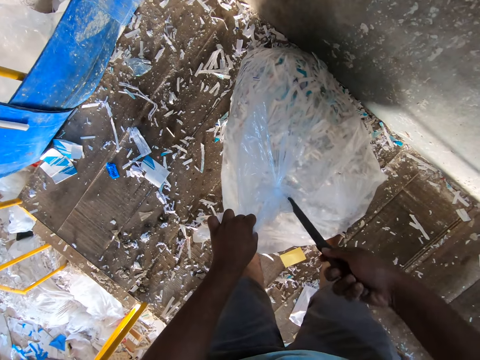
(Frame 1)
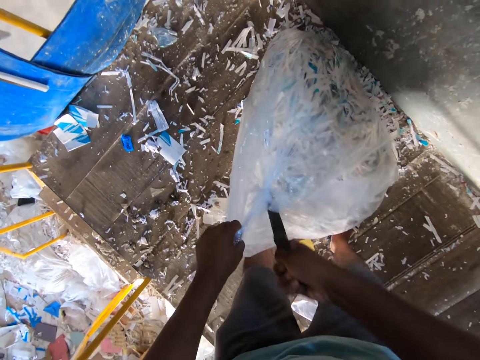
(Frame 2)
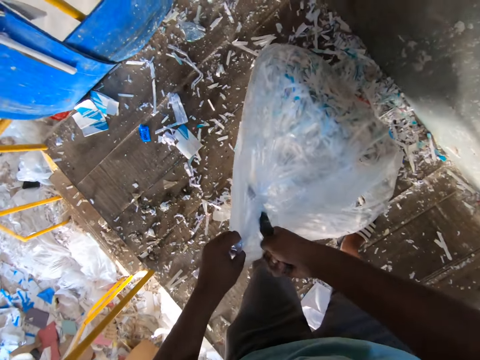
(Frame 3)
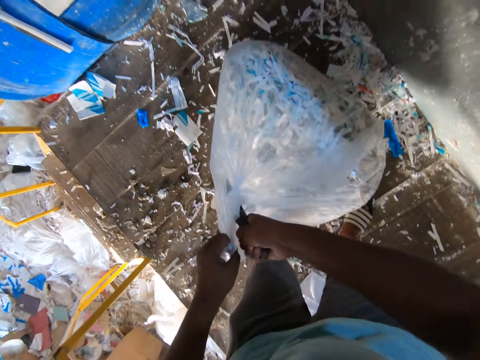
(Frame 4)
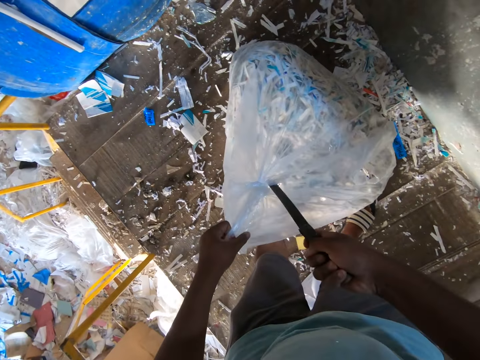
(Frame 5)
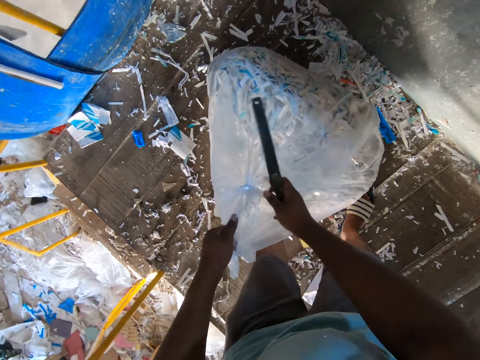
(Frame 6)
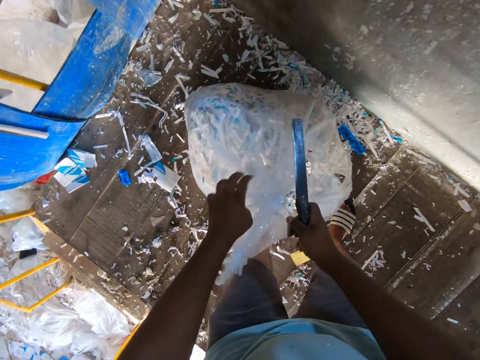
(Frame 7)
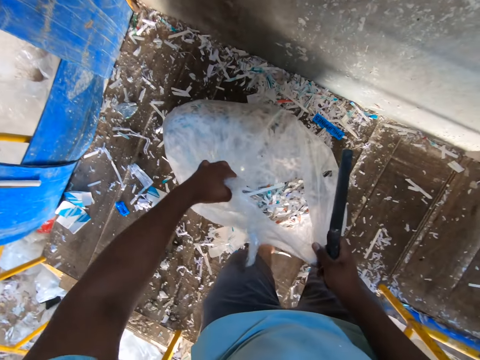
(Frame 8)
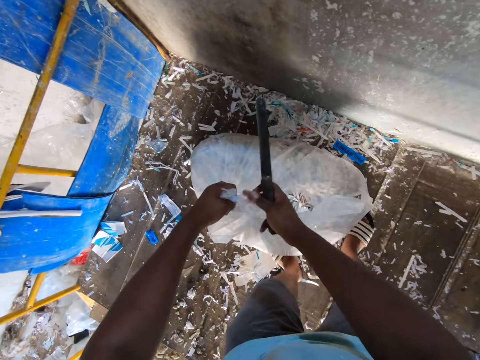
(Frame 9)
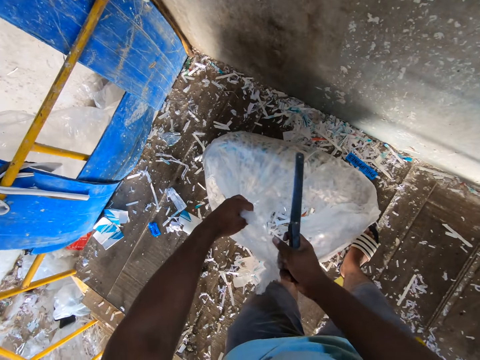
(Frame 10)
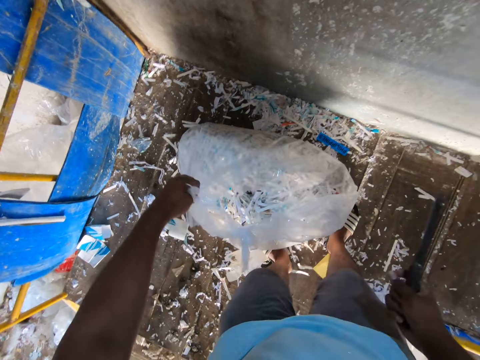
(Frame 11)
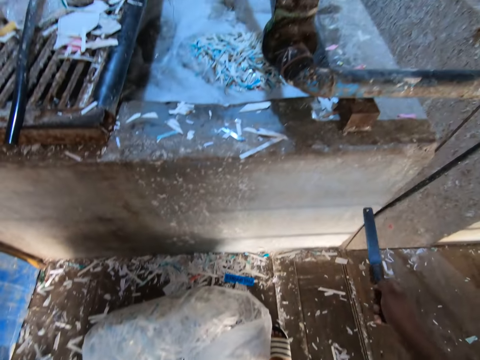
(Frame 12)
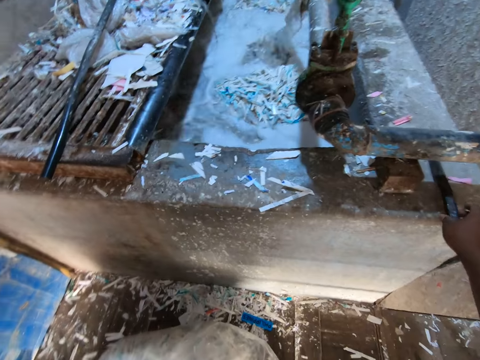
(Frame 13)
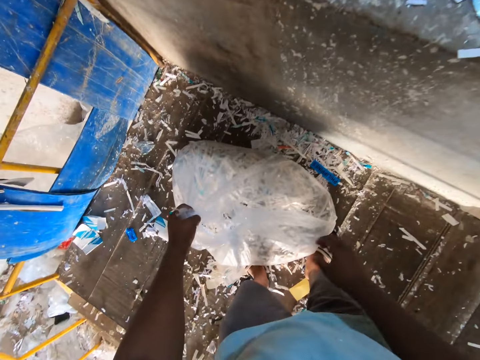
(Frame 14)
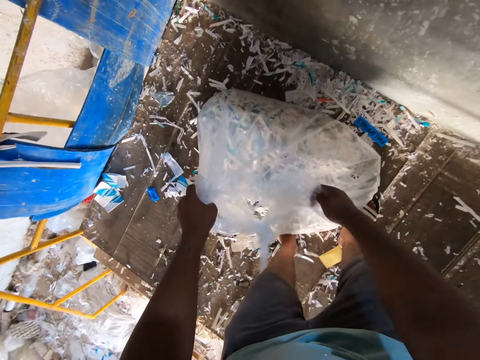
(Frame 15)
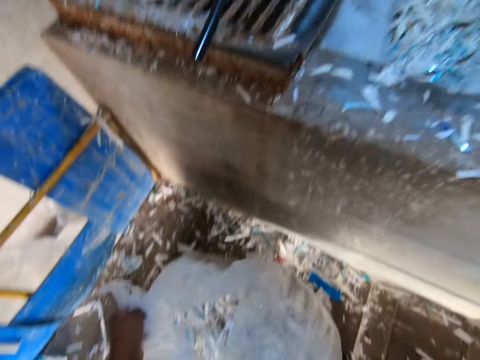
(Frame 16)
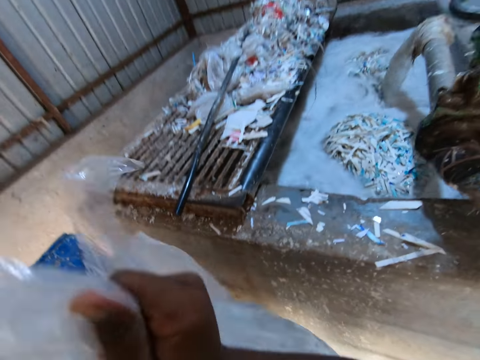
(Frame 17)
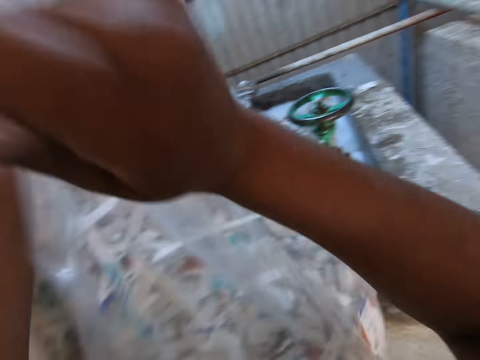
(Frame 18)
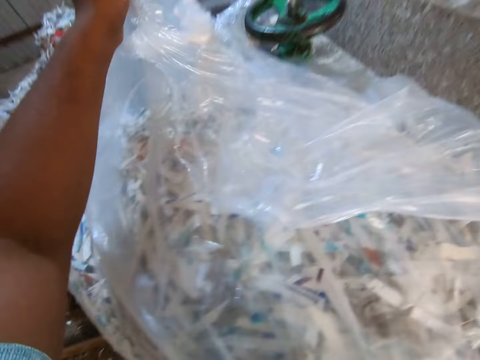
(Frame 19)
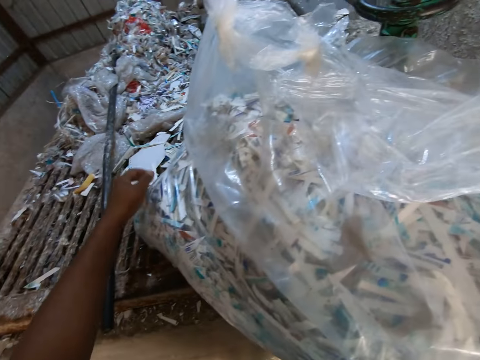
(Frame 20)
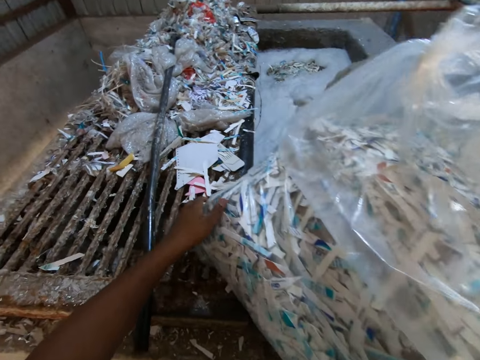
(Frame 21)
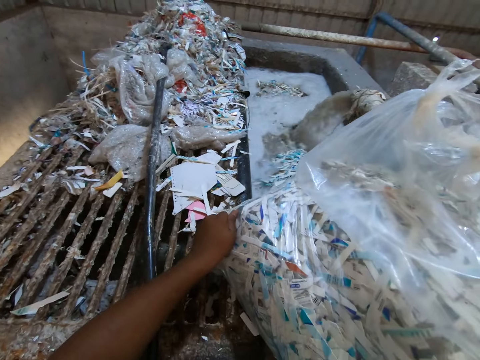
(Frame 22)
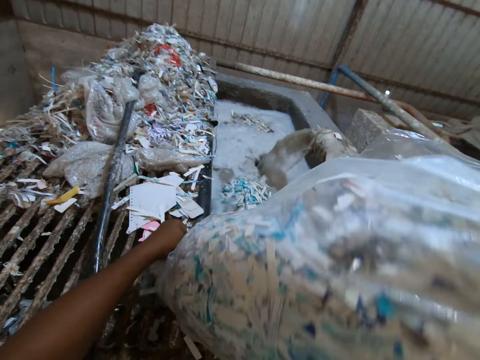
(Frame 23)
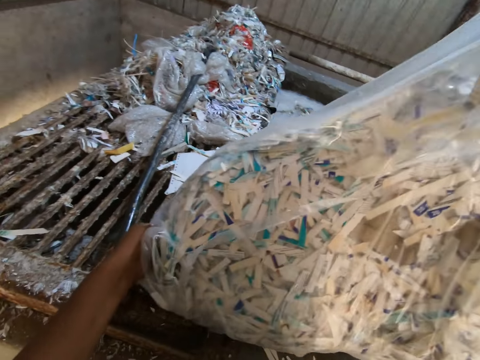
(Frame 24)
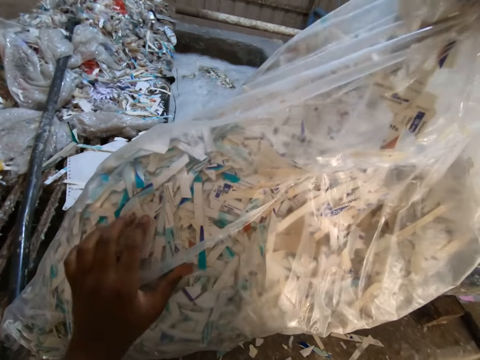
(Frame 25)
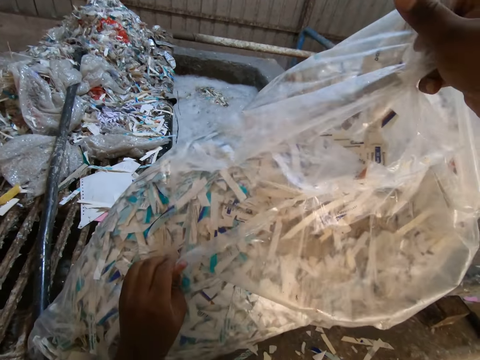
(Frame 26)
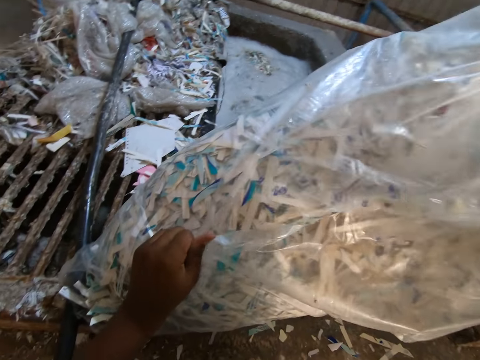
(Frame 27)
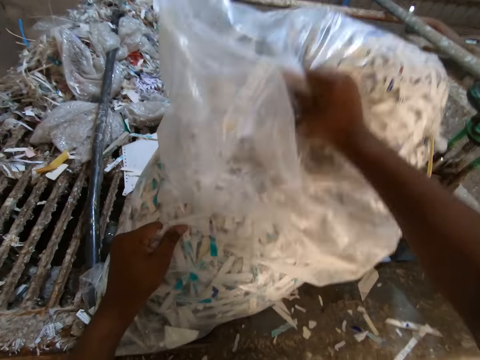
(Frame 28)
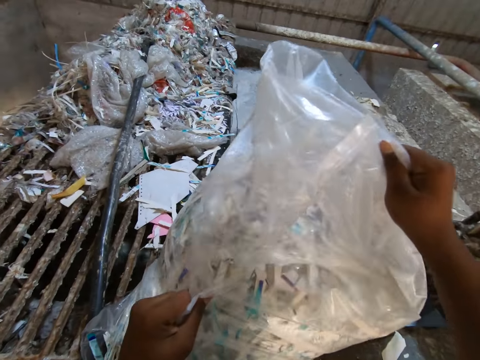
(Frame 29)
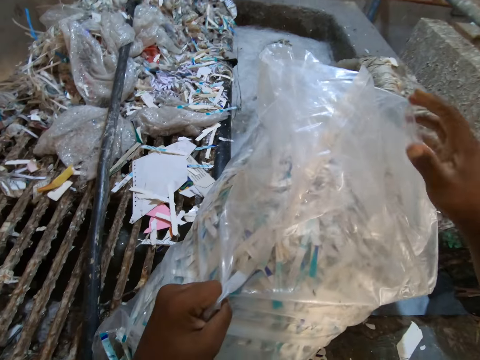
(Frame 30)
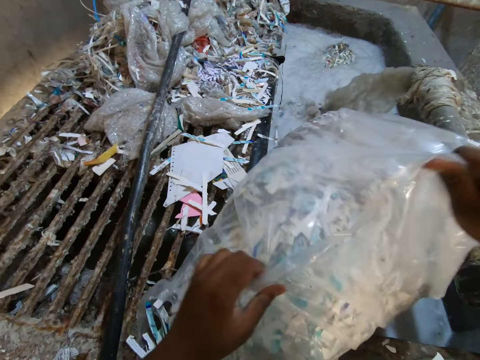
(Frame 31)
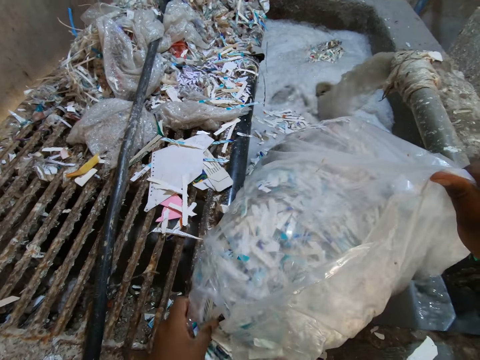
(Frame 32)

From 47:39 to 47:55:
The camera wearer cuts the bag in his left hand with the knife in his right hand. He opens the bag with both hands. He drops the knife in his right hand on the slab. He picks up the bag from the ground with both hands. He pours the papers in the bag in his hands into the pool.

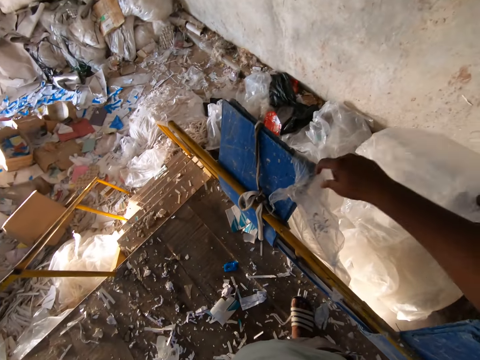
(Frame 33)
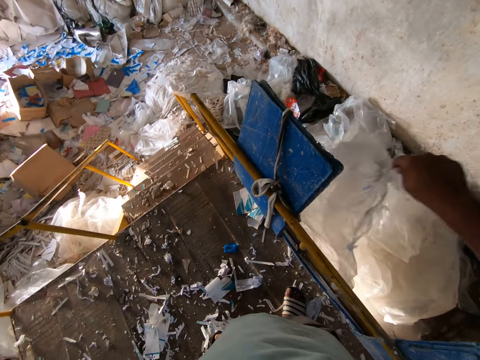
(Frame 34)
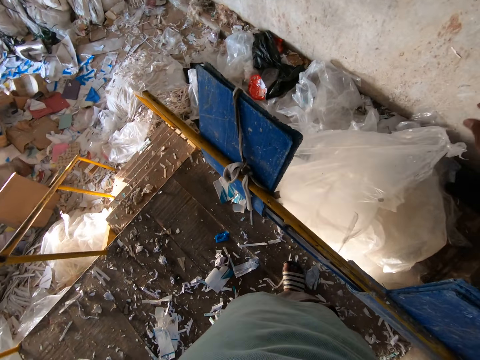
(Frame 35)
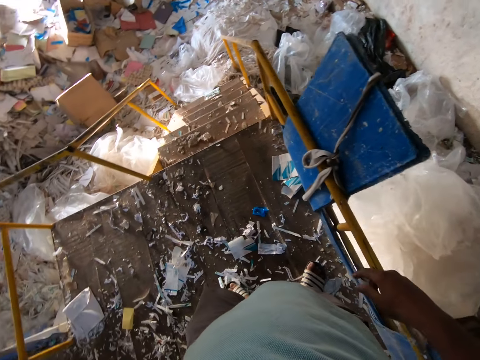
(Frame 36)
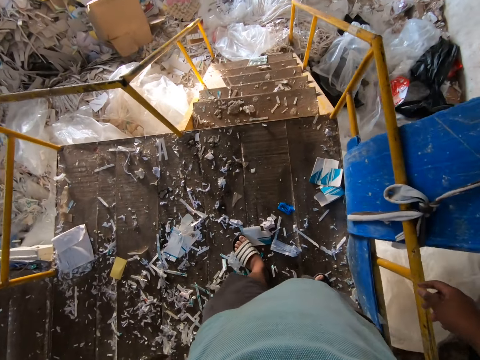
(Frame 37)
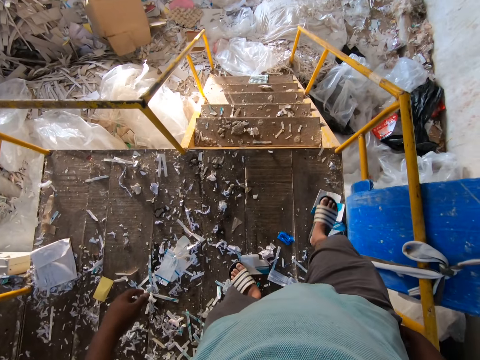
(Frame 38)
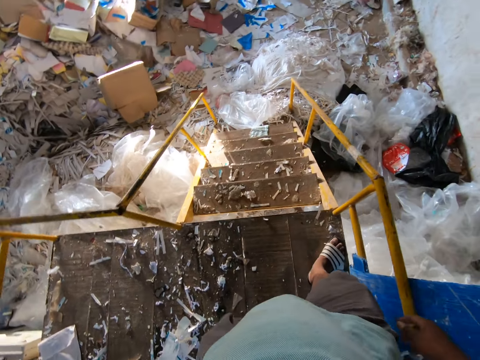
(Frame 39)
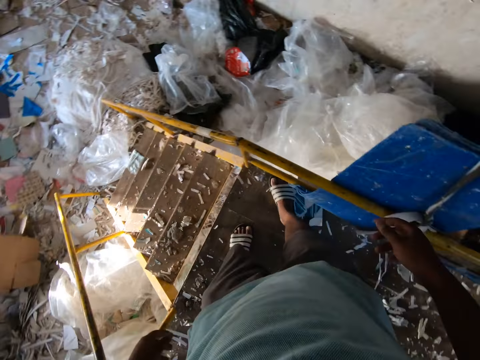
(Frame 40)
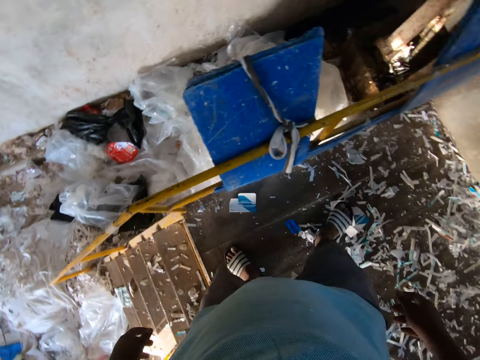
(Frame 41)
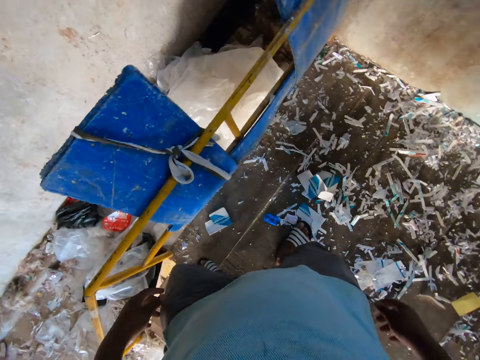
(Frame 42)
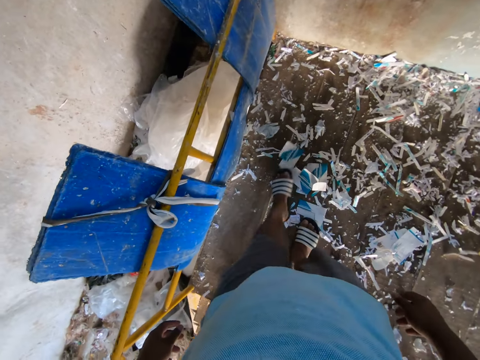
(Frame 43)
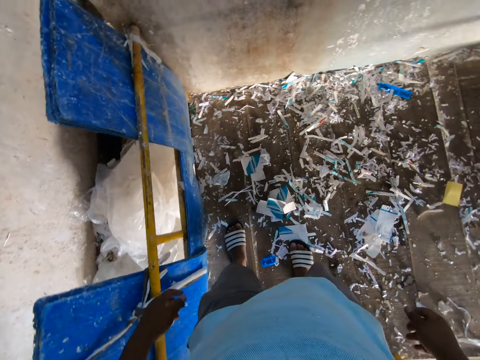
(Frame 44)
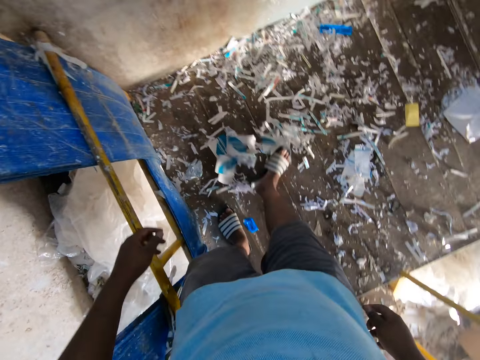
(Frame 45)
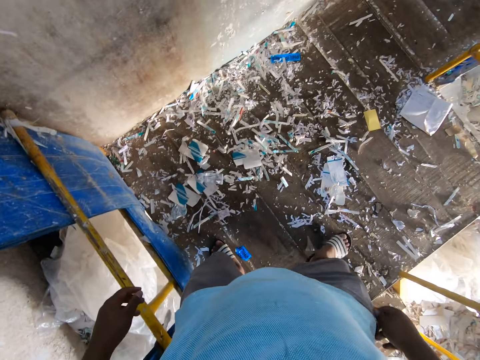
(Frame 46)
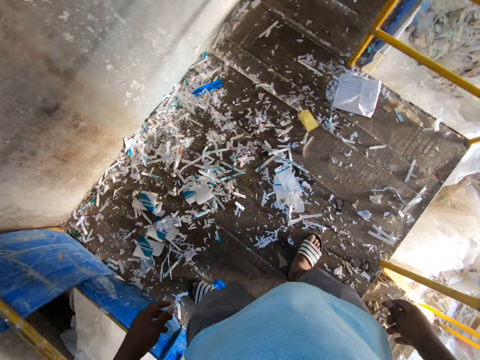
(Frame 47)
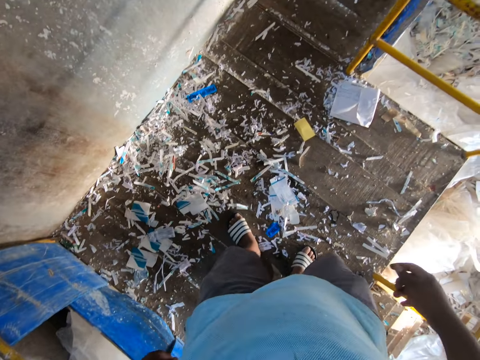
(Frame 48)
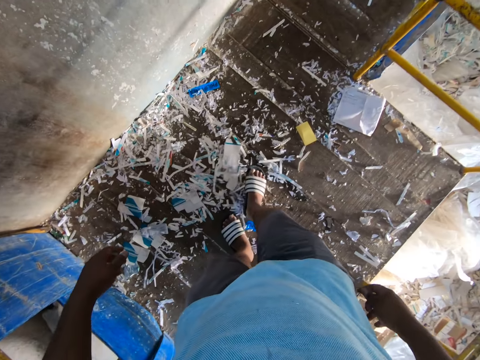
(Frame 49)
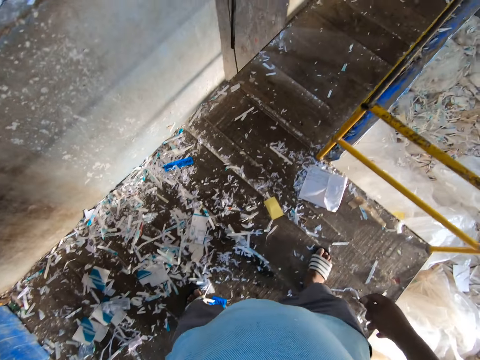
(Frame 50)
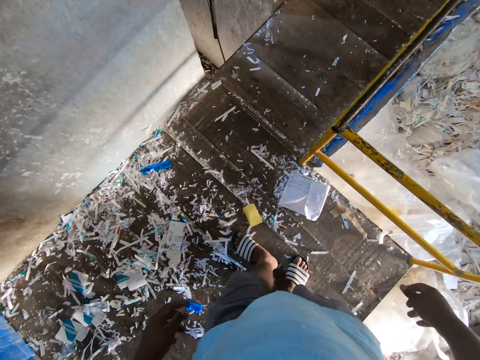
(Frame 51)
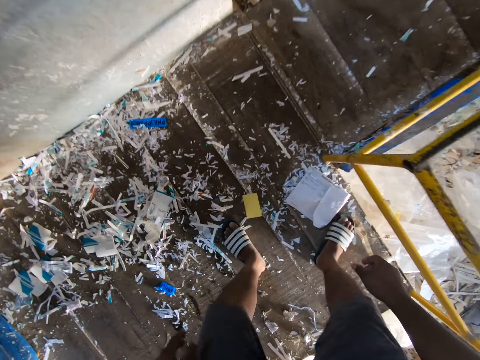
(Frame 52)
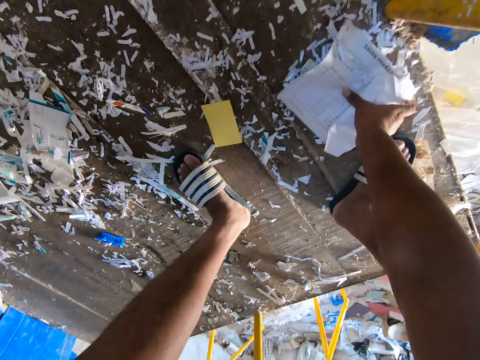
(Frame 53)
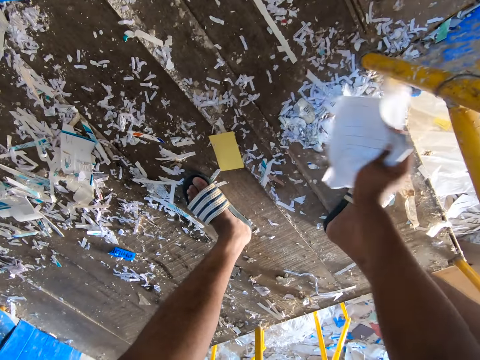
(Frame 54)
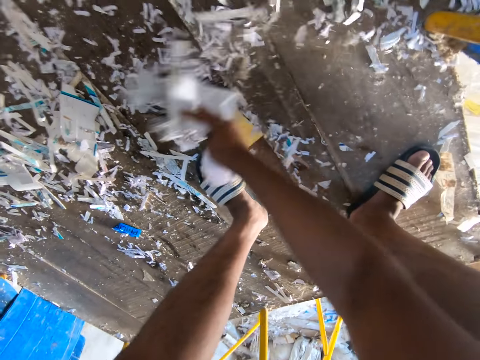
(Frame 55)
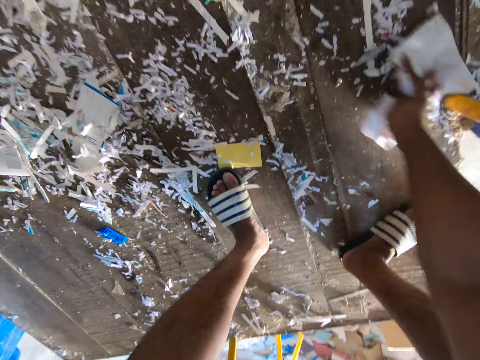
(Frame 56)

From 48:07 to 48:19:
The camera wearer drops the bag in his right hand on the ground. He picks up a bag from a board on the rail with his right hand. He drops the bag in his right hand on the ground. He walks around. He pushes some papers on the ground with his left leg. He gathers together the papers with his feet. He pushes some papers on the ground with his right leg. He picks up a paper from the ground with his right hand. He pushes some papers on the floor with the paper in his right hand.
